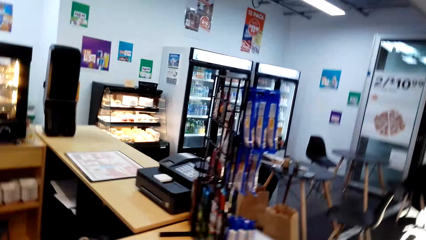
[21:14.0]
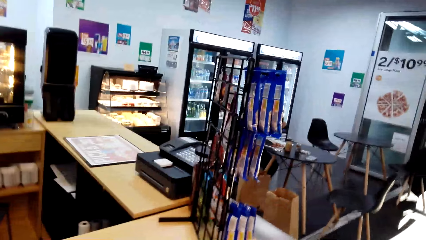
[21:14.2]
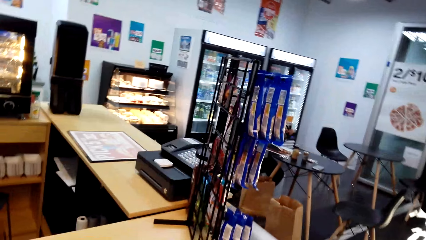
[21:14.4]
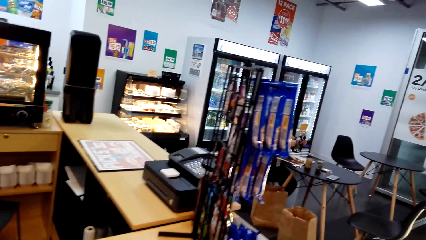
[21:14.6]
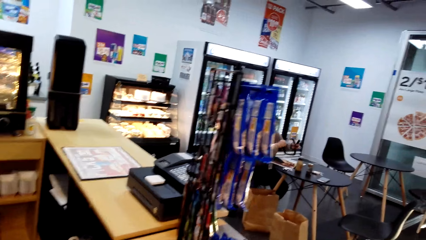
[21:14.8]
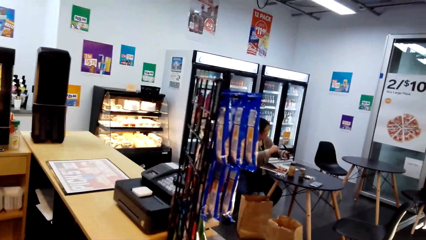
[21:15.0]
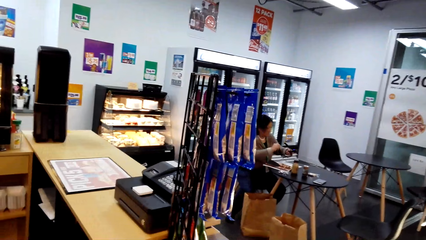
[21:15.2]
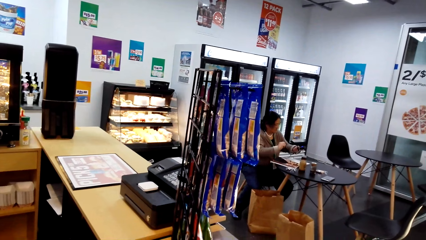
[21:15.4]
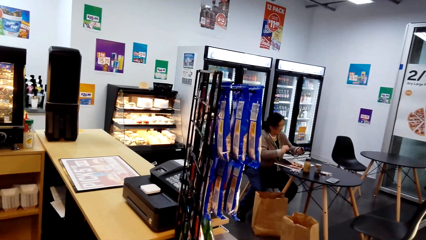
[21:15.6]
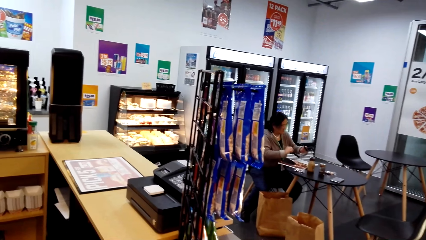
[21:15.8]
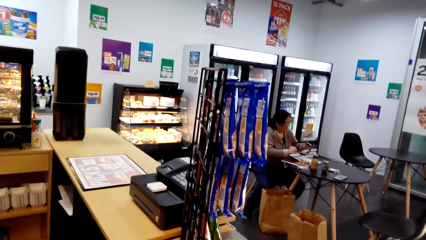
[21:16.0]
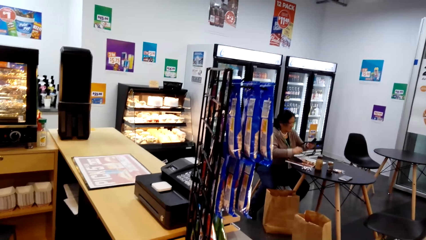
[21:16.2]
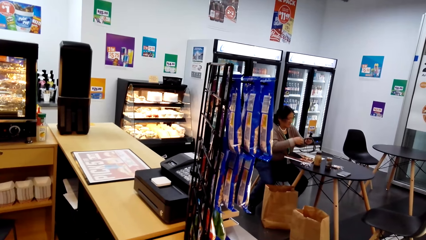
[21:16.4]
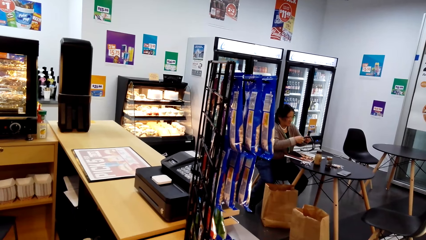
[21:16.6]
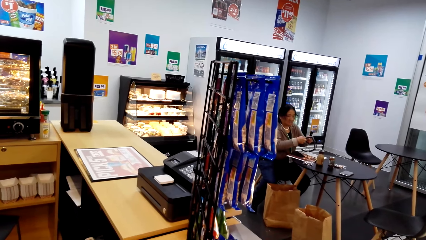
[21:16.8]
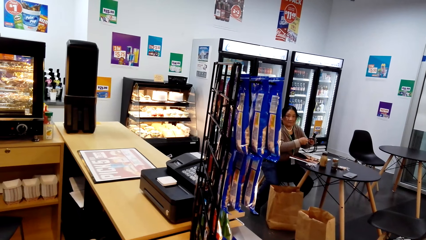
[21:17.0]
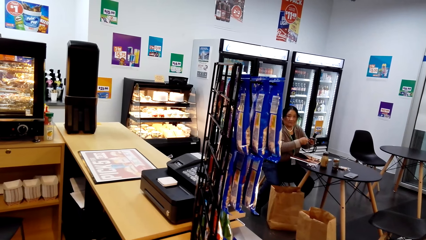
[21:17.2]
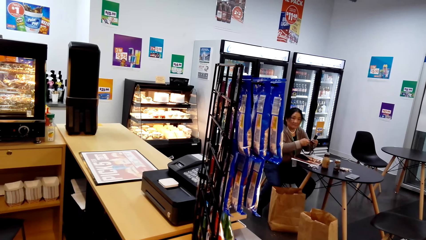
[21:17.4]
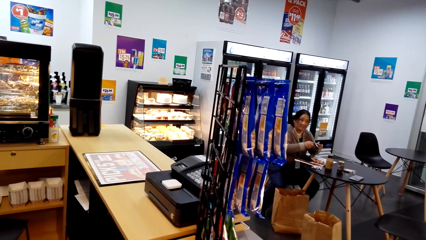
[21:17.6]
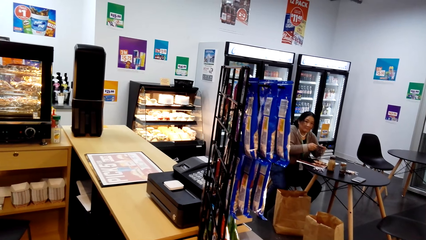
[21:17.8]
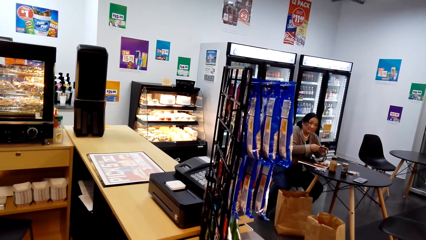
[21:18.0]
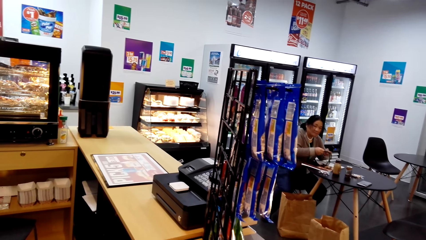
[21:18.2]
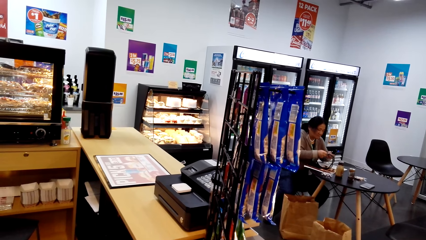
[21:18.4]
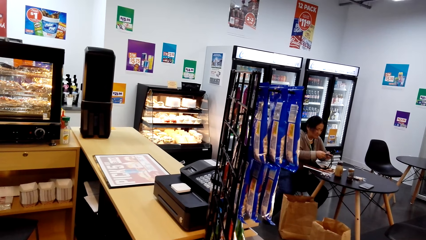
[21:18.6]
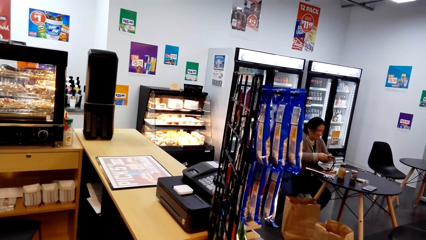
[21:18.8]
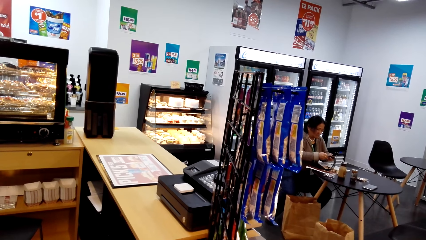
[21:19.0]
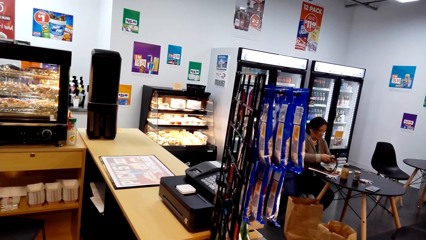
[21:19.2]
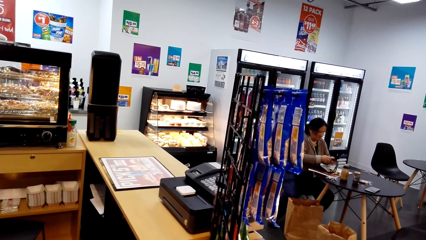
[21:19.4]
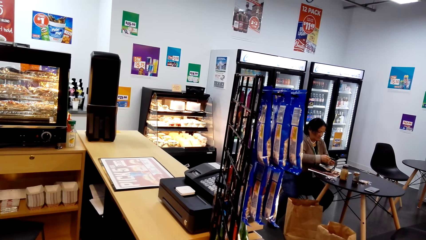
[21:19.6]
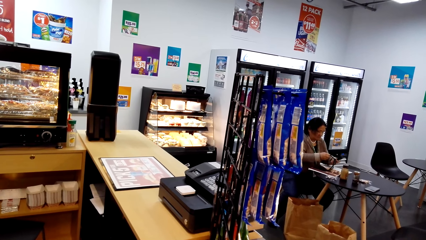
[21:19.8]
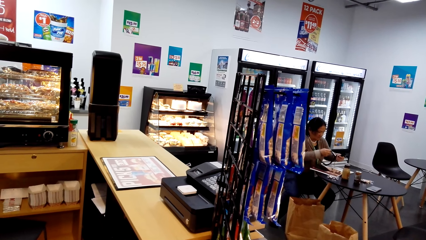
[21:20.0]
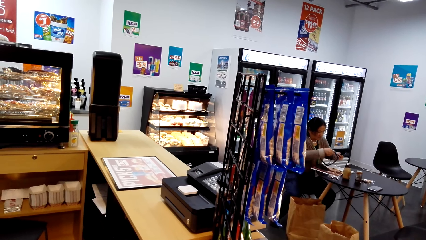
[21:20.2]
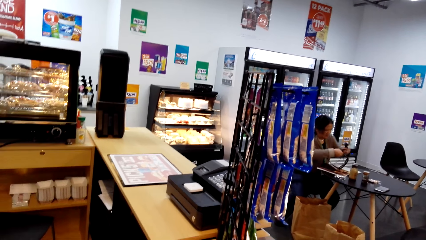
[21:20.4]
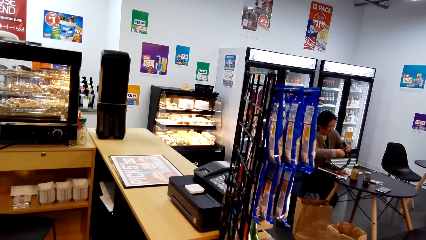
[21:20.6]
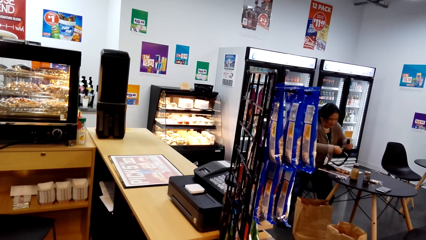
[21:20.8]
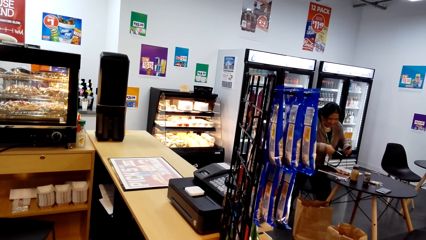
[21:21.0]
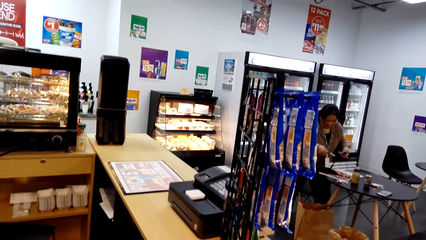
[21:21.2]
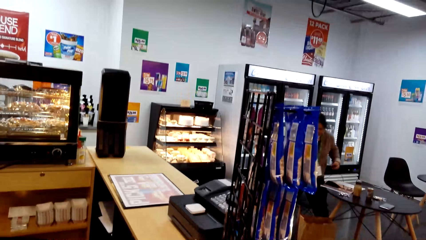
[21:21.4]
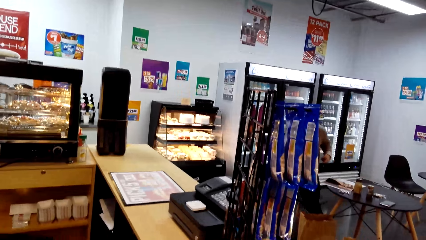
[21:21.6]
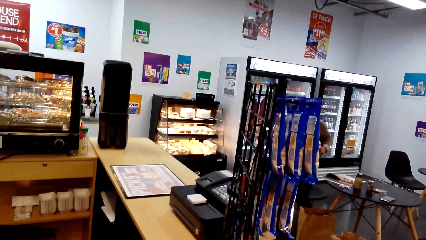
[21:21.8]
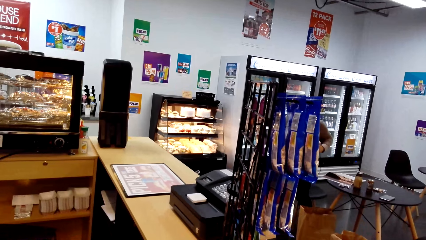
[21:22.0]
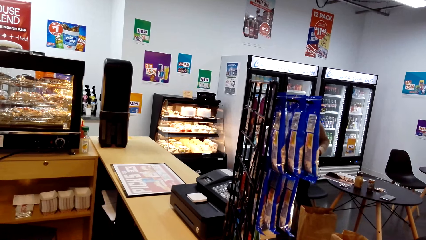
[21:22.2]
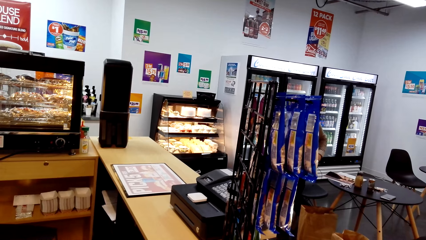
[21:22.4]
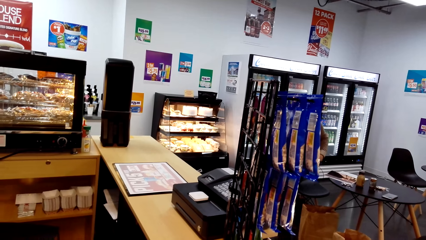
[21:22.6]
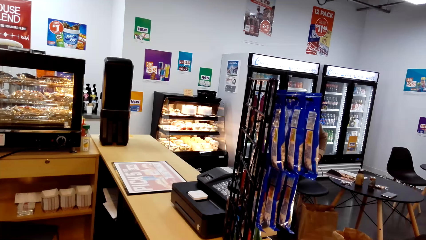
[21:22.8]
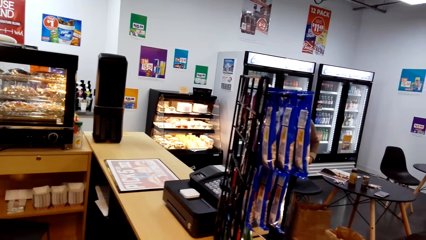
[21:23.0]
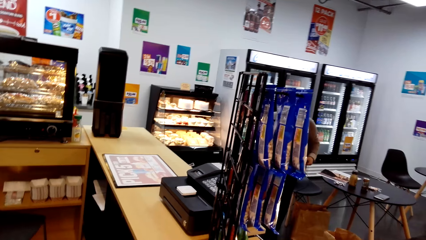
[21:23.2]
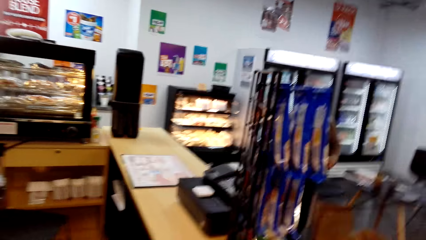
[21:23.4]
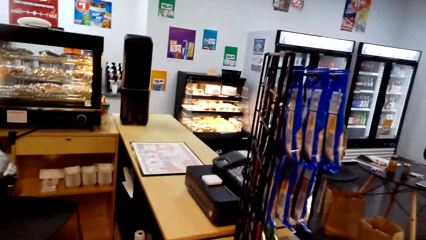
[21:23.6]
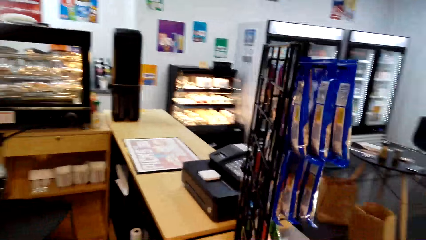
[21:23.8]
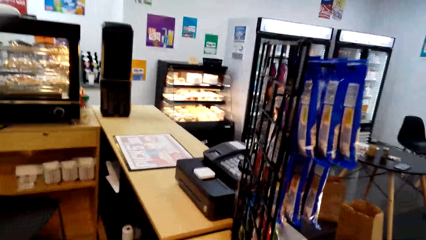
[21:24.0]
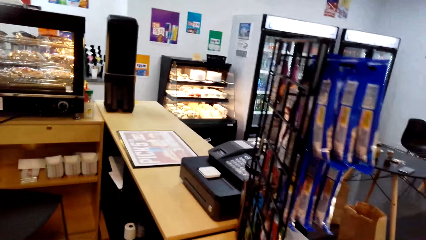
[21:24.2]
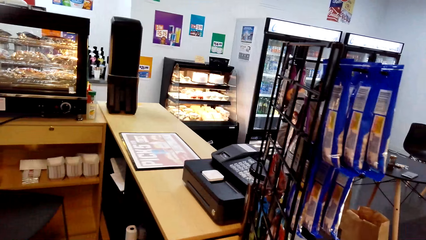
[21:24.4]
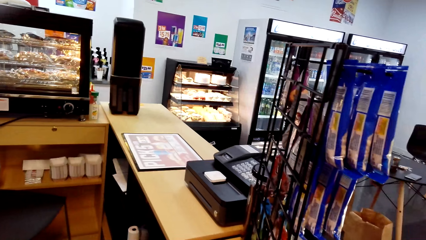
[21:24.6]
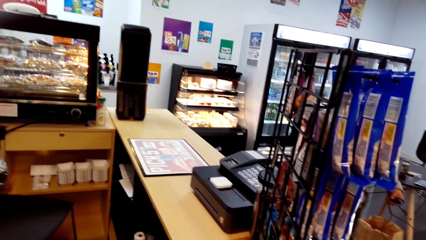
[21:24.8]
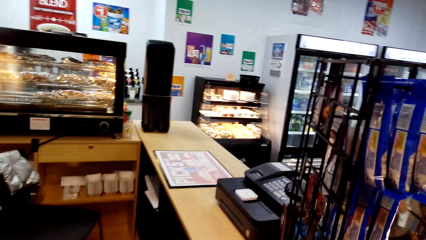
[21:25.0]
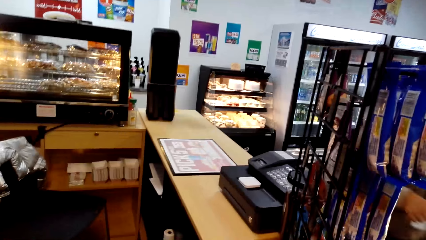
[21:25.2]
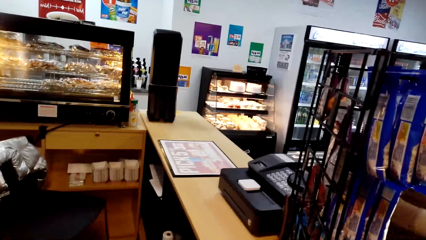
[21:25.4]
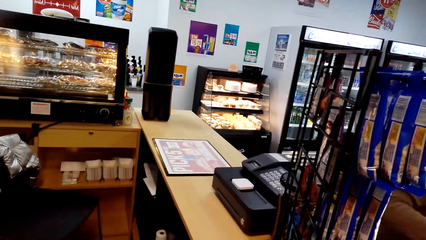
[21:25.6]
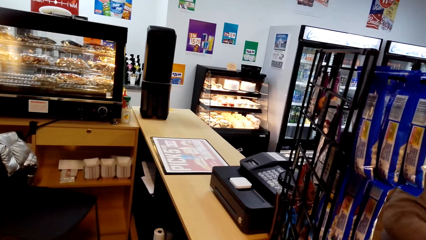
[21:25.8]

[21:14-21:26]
A lady holds an eye glass. The lady walks in the shop.
